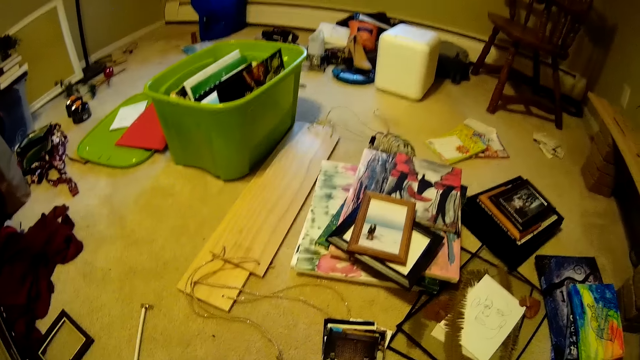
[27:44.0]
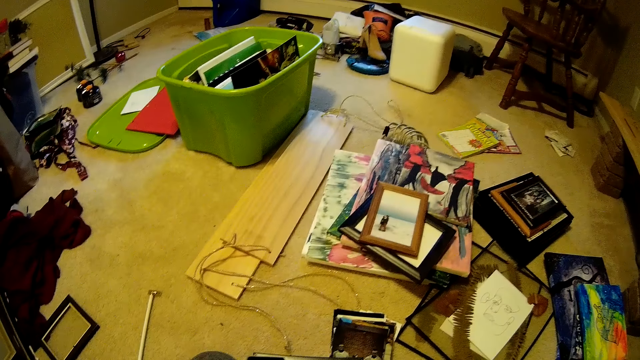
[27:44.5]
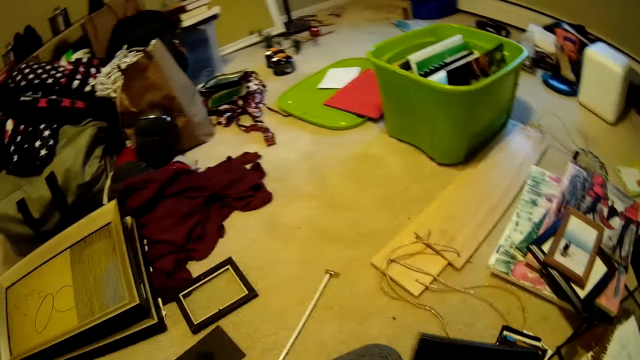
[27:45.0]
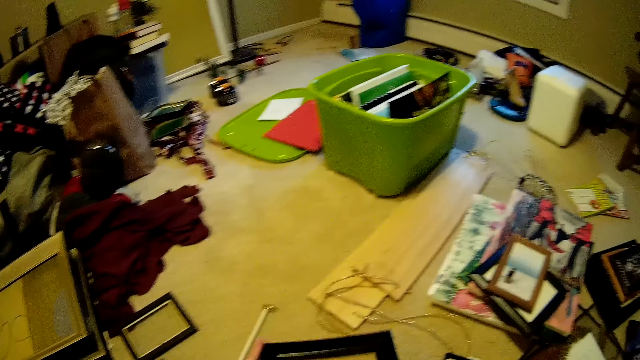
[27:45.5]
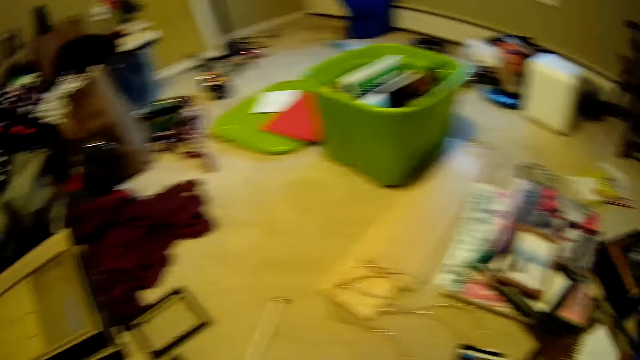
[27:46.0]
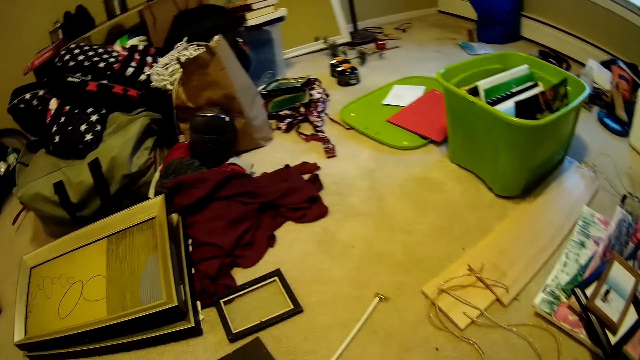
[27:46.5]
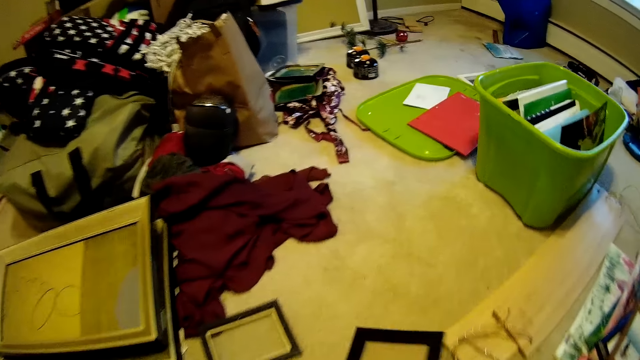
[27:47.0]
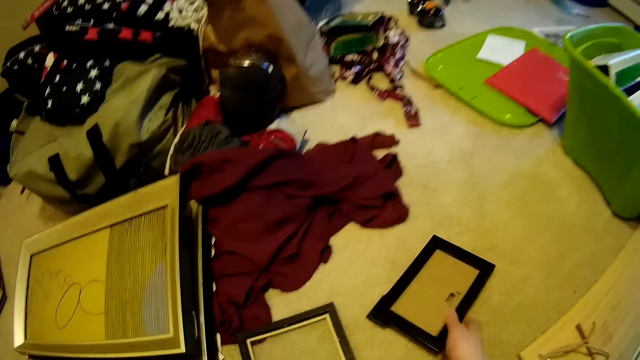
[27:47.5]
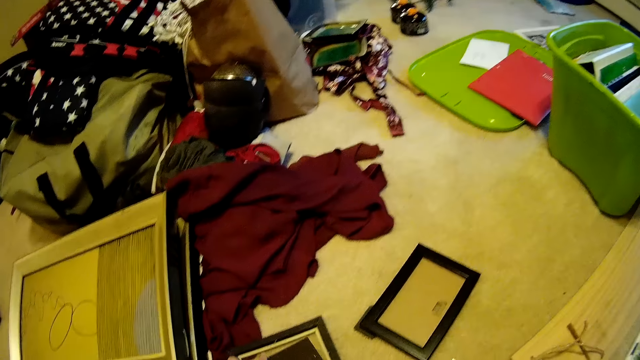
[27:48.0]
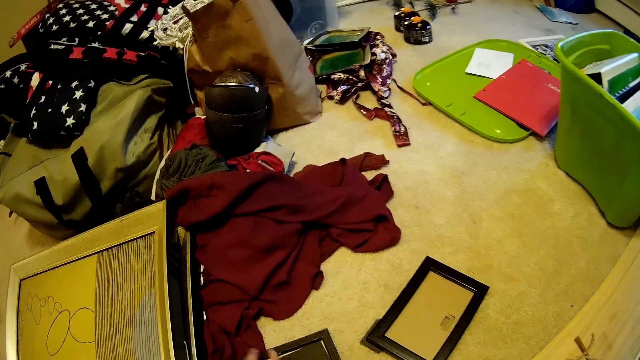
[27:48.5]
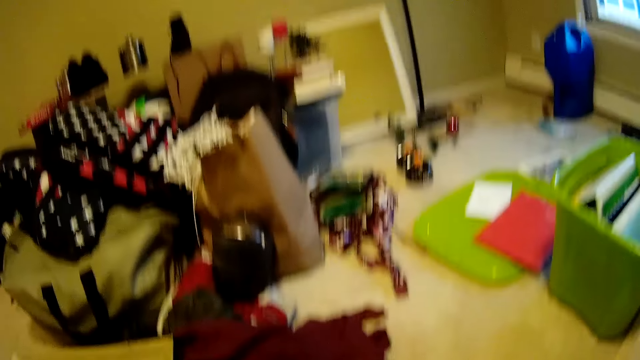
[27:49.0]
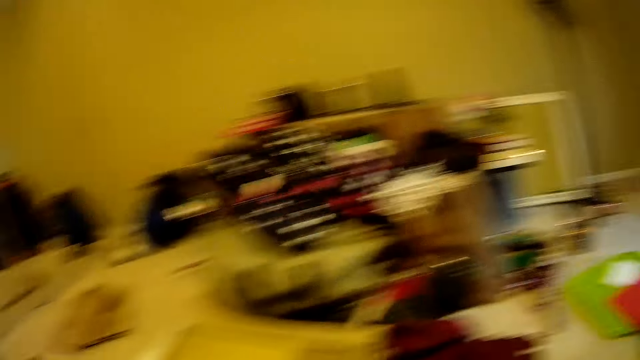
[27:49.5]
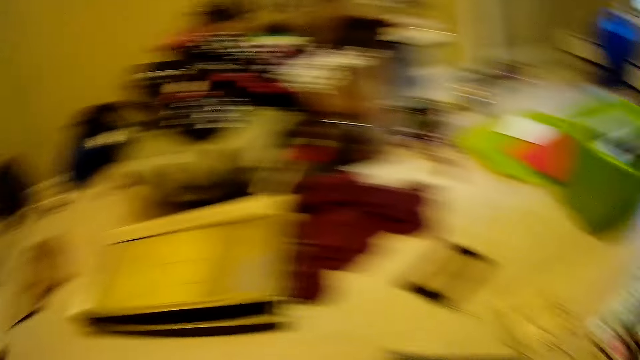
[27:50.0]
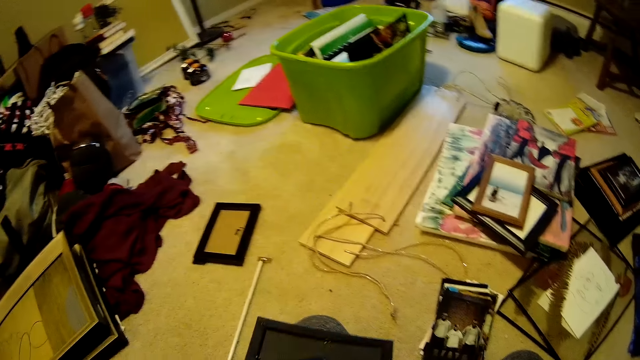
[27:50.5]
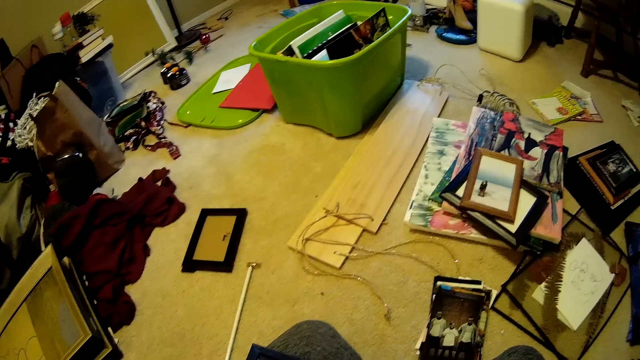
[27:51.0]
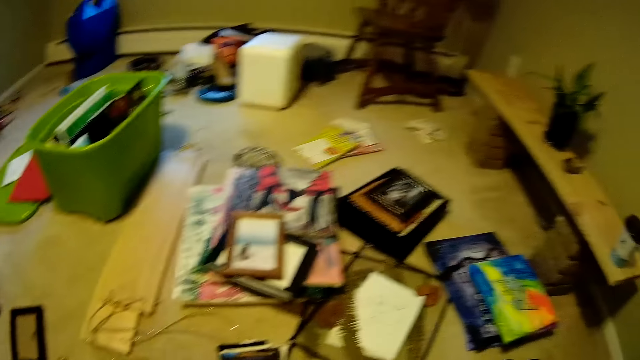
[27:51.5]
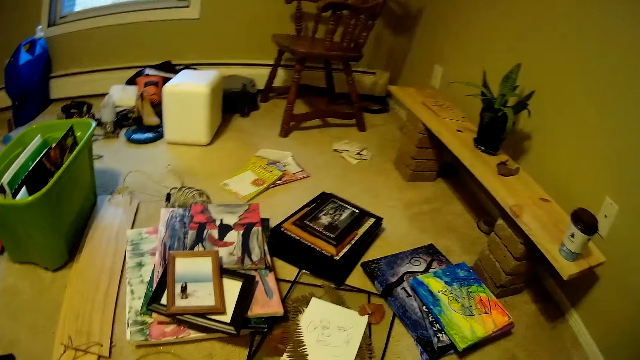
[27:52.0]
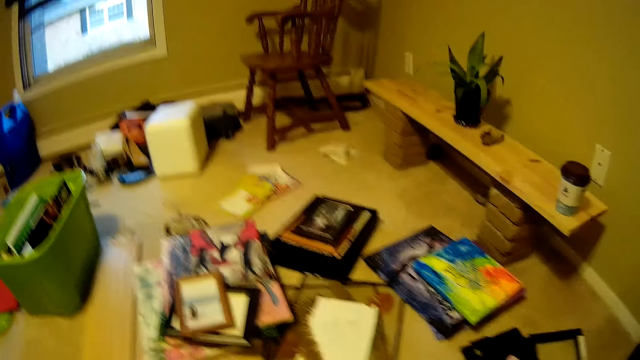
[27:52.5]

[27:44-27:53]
The camera wearer drops the photo frame on the floor with her right hand. She picks the photo frame from the floor with her left hand. She looks around.

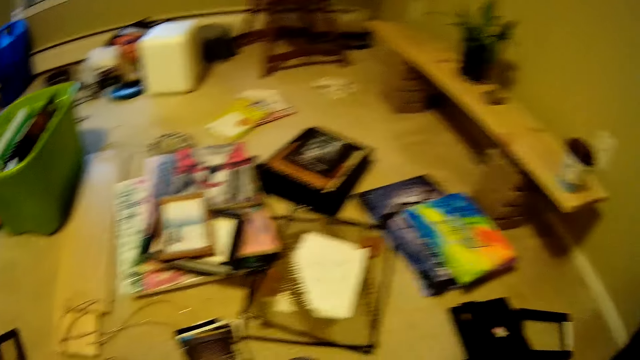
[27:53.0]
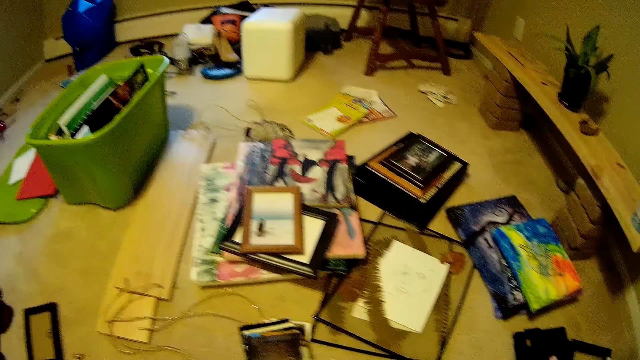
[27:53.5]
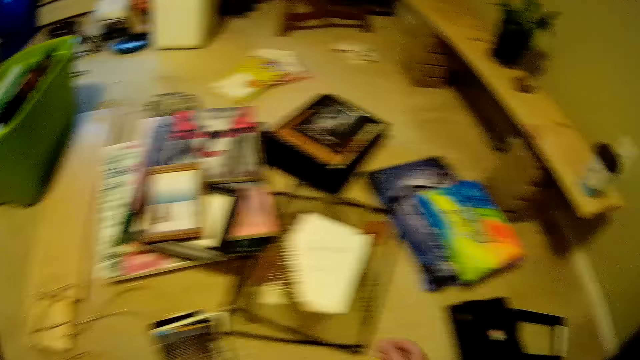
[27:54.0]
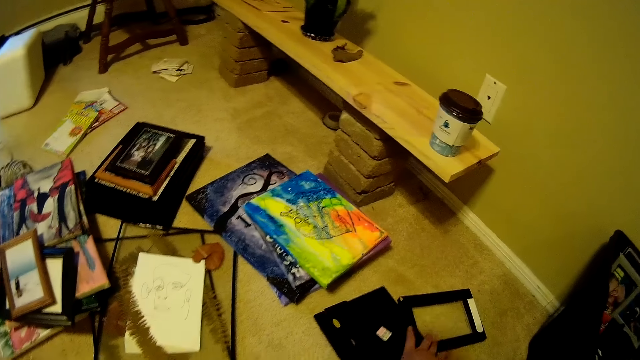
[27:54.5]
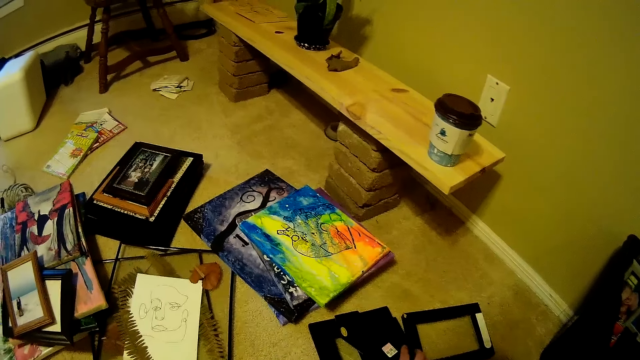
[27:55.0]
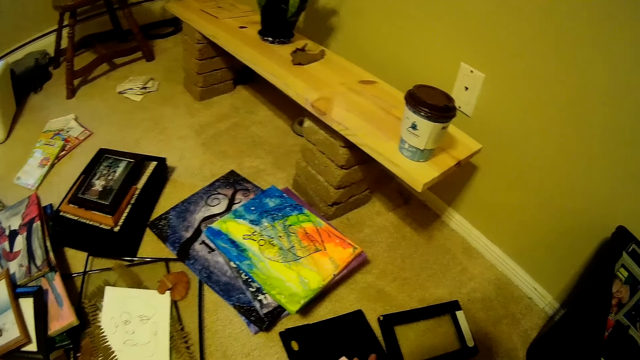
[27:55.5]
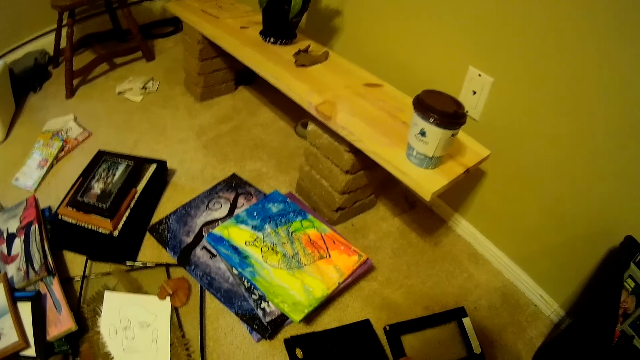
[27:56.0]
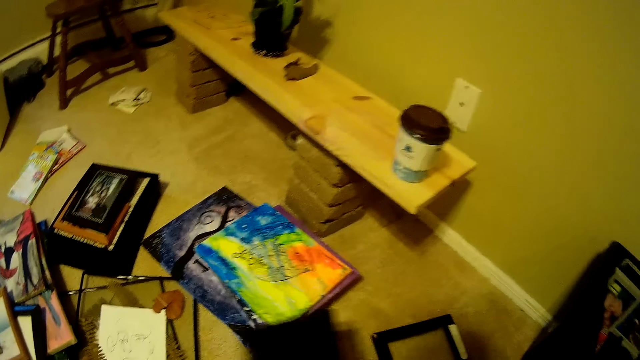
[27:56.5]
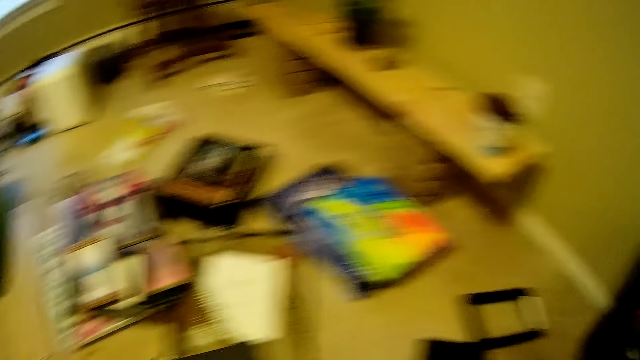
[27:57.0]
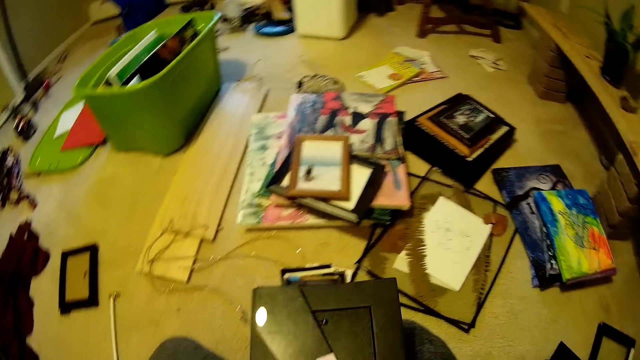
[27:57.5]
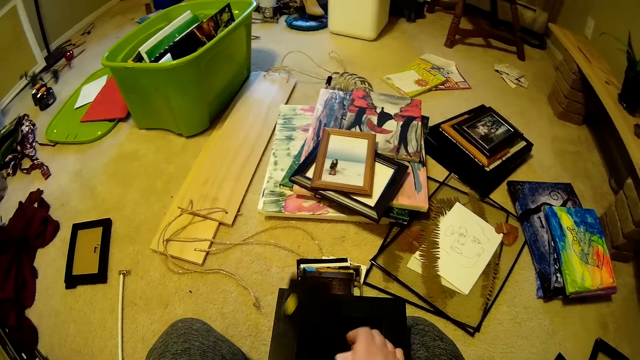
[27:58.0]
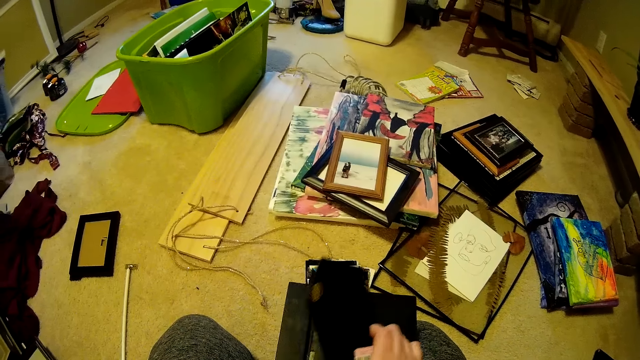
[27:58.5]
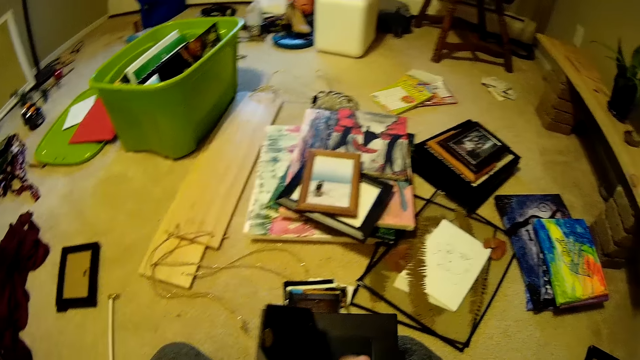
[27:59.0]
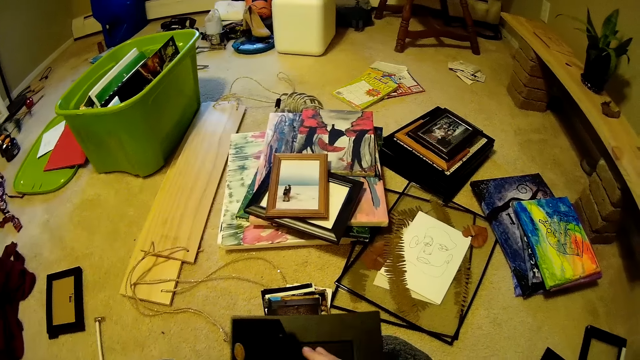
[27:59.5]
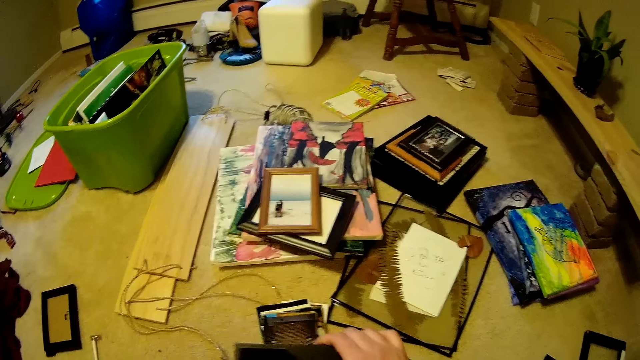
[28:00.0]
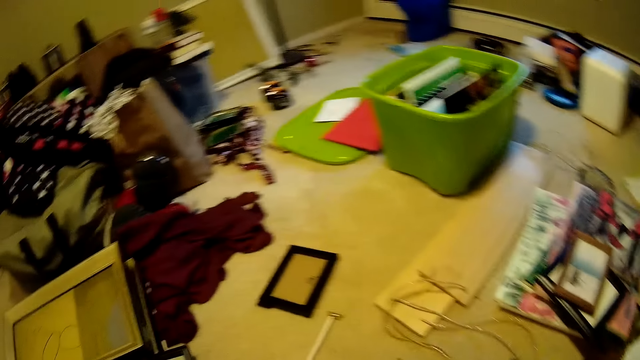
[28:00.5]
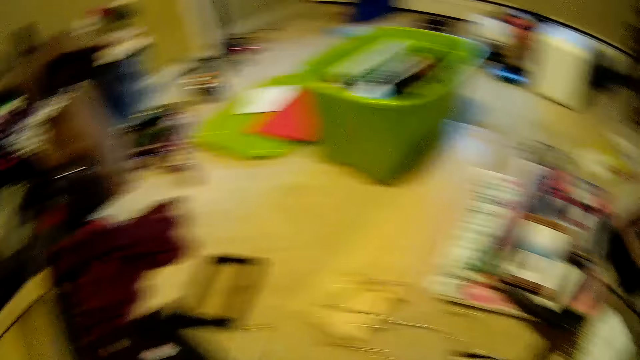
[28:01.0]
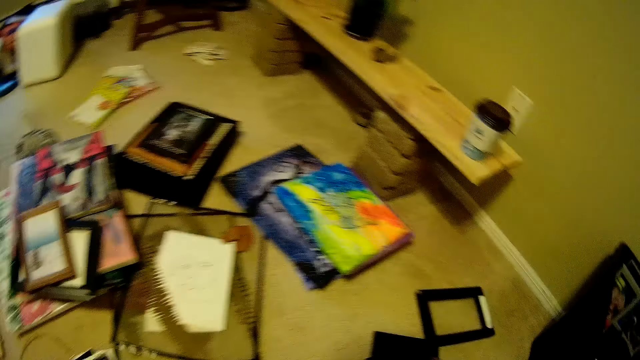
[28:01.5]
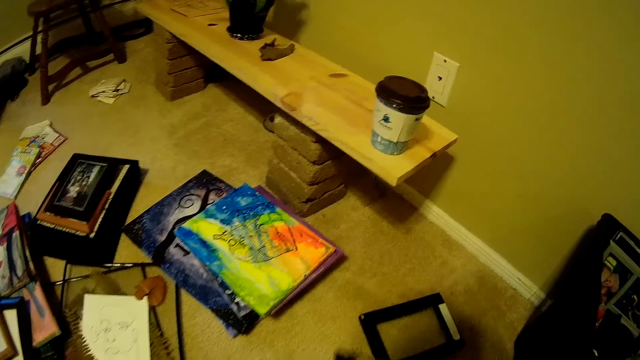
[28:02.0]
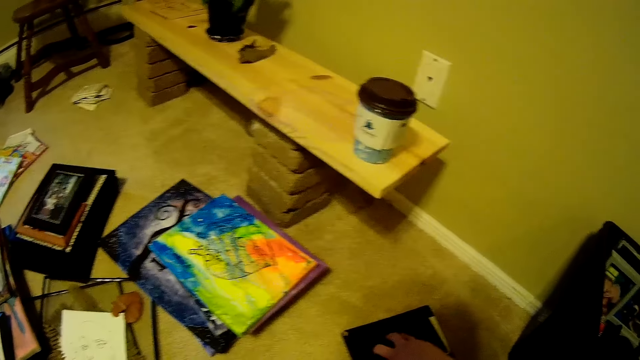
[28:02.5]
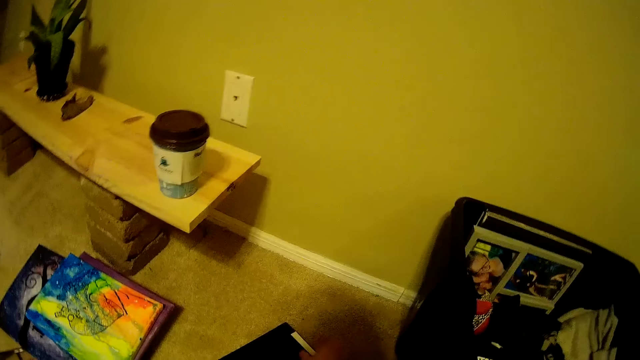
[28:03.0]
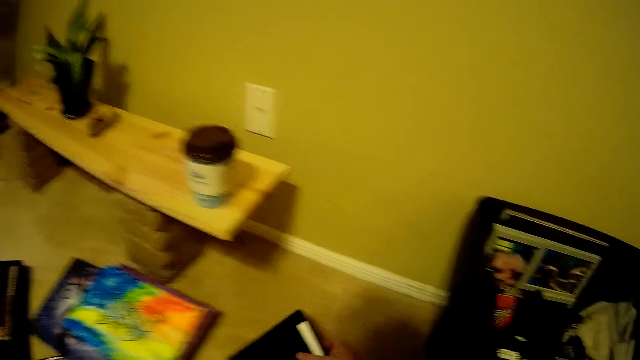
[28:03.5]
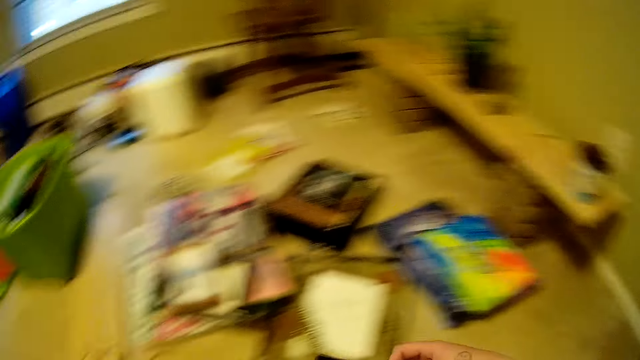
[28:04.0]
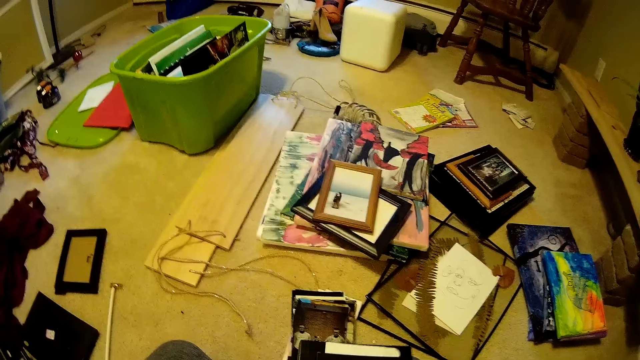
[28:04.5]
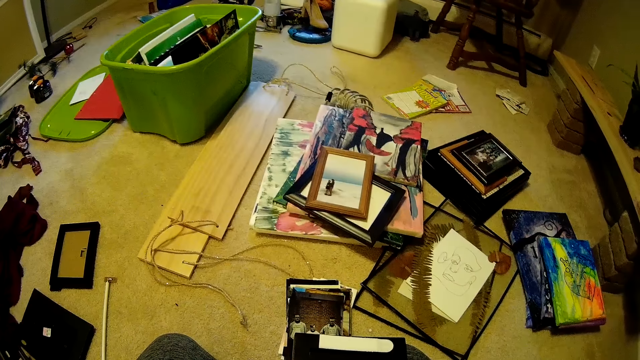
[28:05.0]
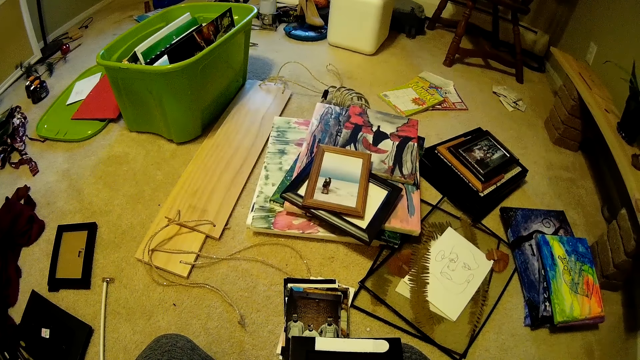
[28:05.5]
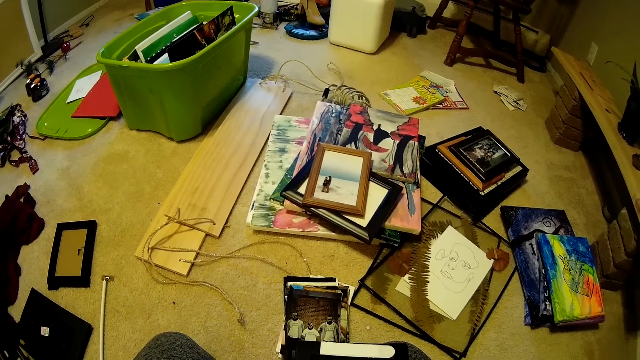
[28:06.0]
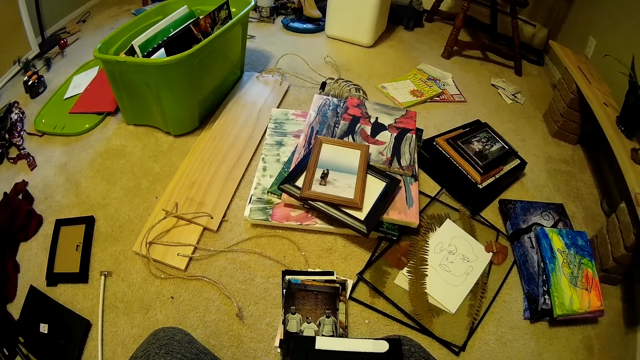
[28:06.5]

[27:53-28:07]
The camera wearer picks a photo frame or cover from the floor with her left hand. She adjusts the photo frame with her right hand. She attaches the cover to the frame. She drops the photo frame on the floor with her left hand. She adjusts the photo frame on the floor with her left hand. She picks the photo frame from the floor with her left hand.
